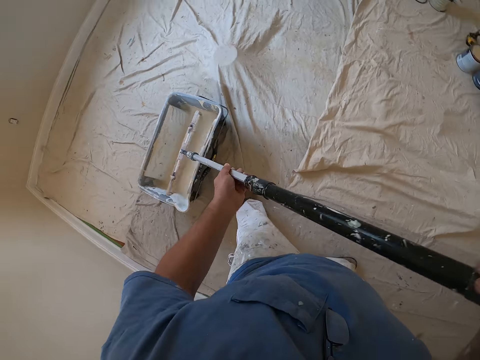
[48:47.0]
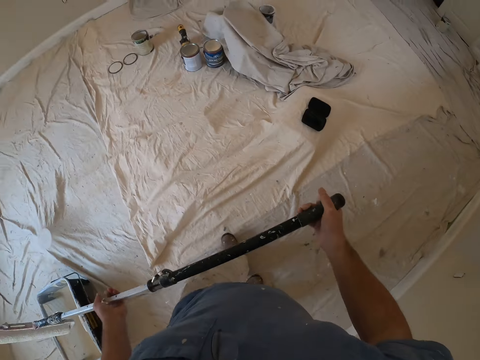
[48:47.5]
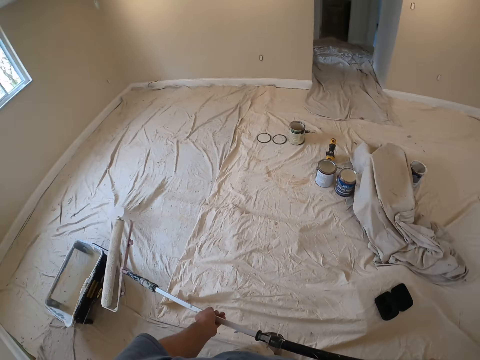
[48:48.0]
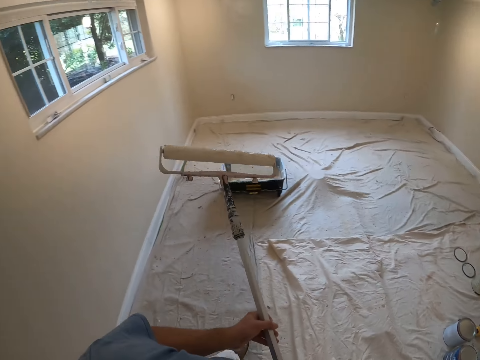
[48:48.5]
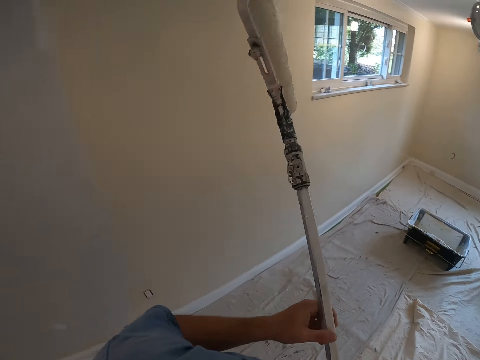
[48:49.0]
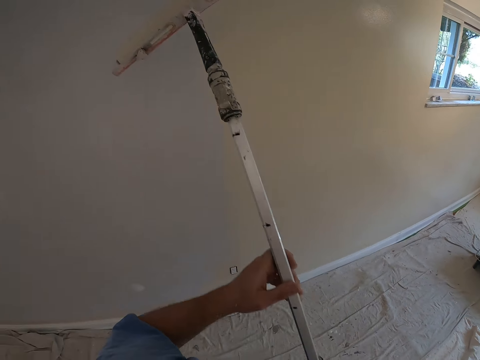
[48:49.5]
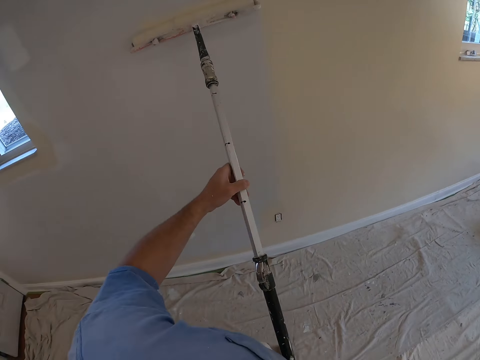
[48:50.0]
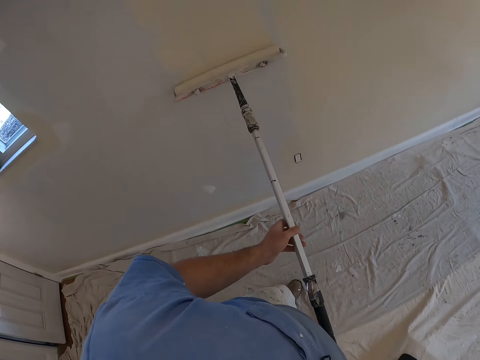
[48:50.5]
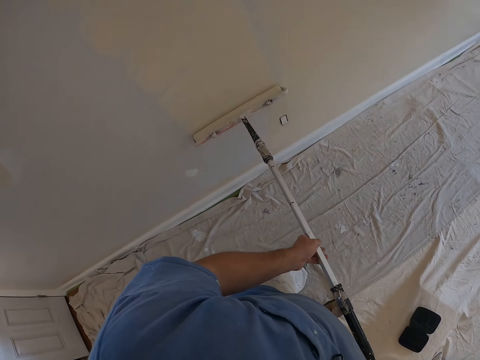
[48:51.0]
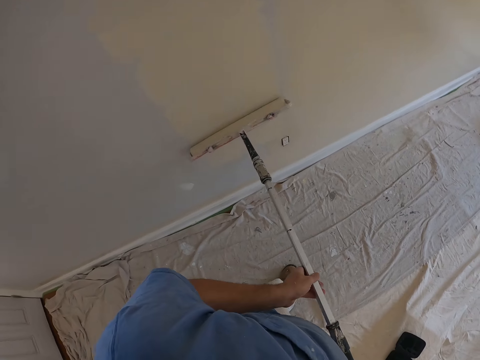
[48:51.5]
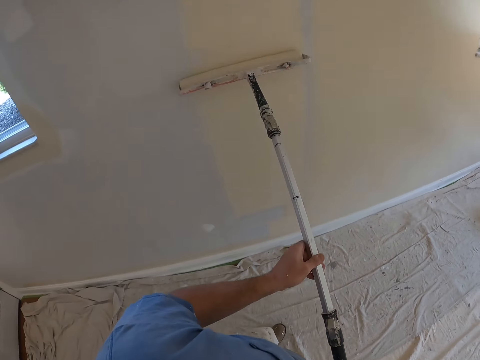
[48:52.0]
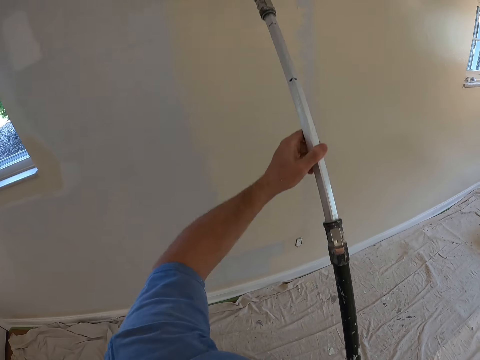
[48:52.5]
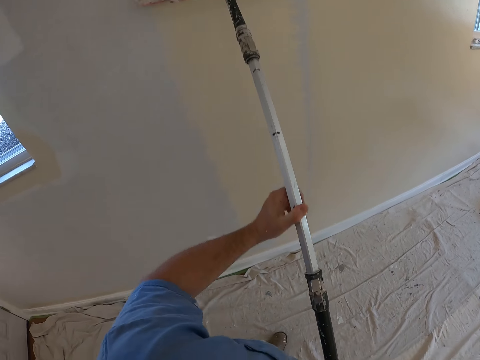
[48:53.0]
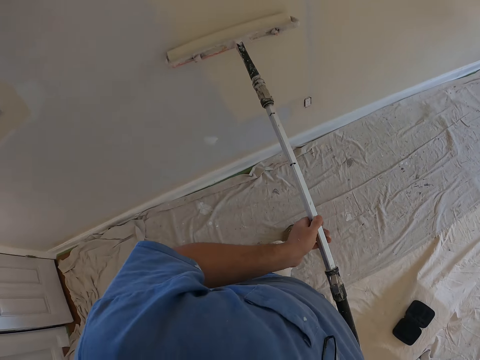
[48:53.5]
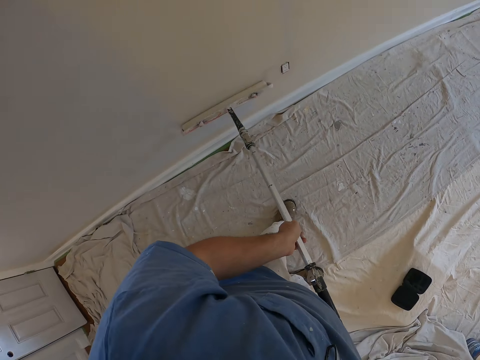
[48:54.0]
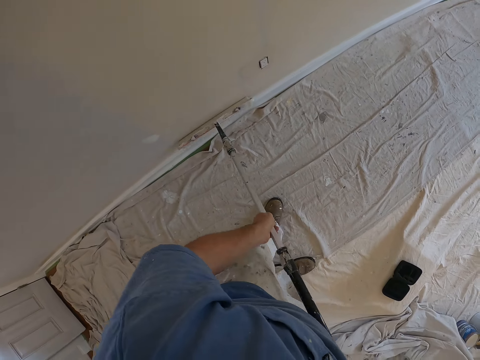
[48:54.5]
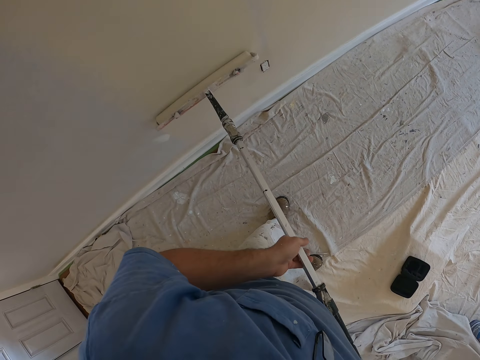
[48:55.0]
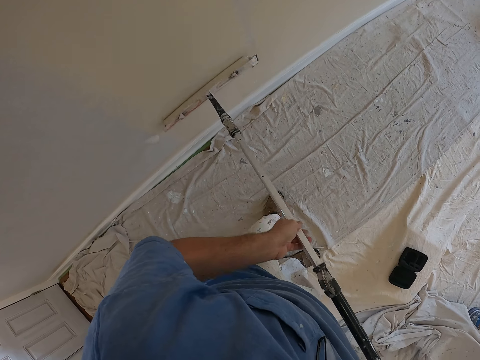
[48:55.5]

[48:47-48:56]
The camera wearer walks back to the wall. They paint the wall with the paint roller.

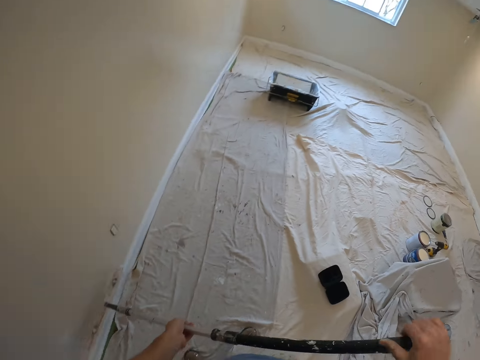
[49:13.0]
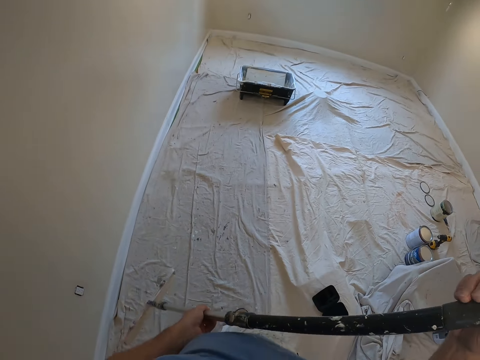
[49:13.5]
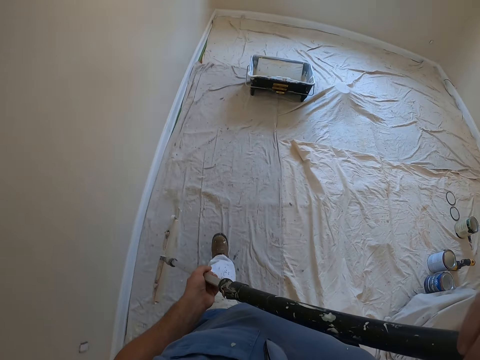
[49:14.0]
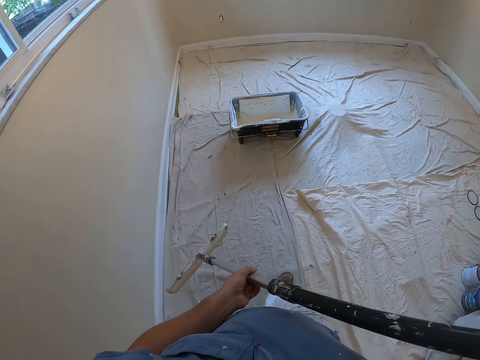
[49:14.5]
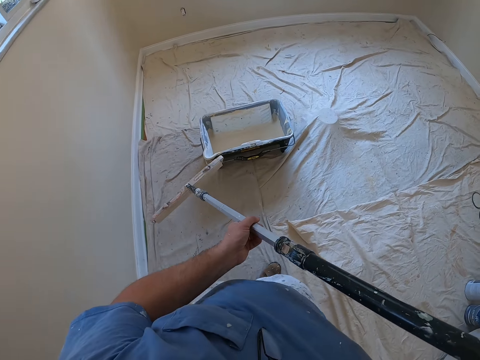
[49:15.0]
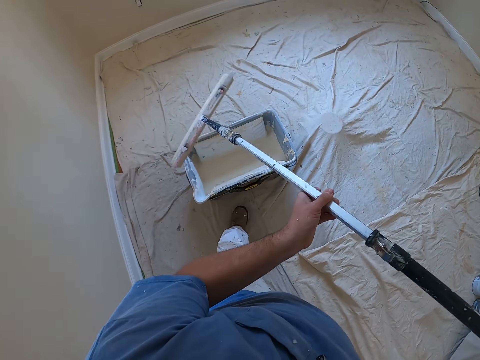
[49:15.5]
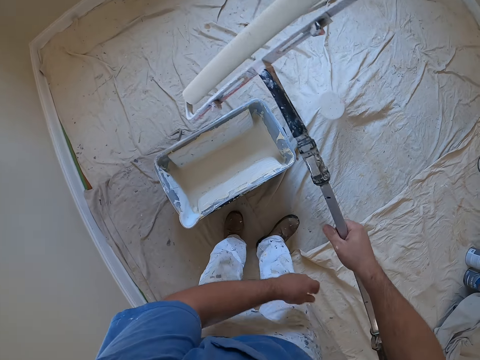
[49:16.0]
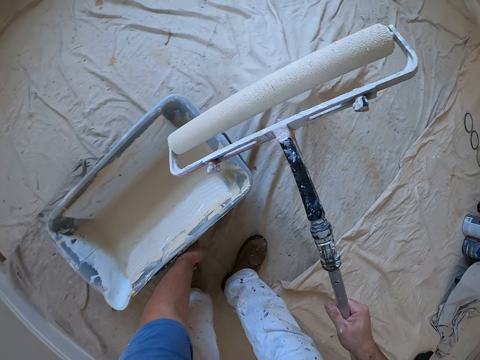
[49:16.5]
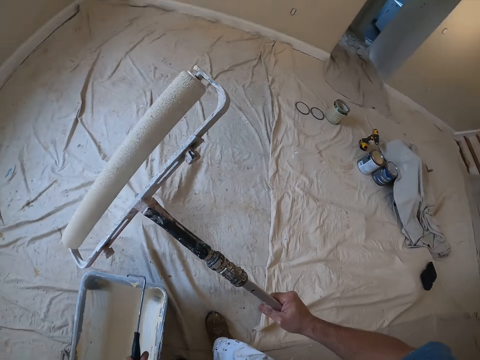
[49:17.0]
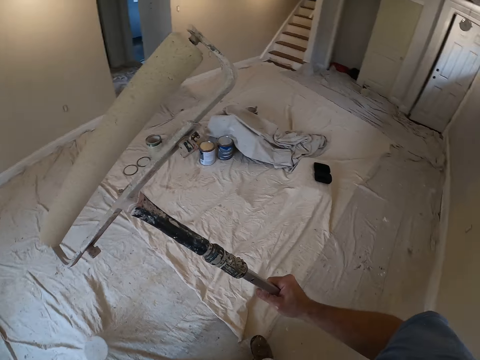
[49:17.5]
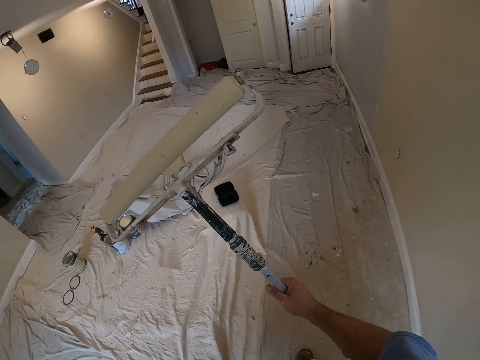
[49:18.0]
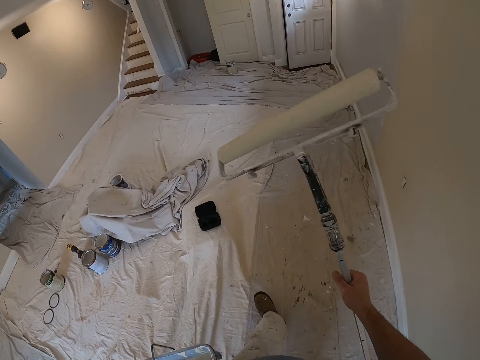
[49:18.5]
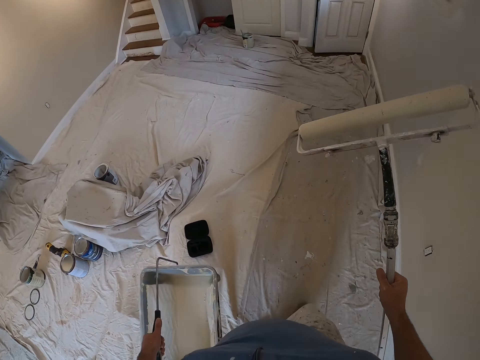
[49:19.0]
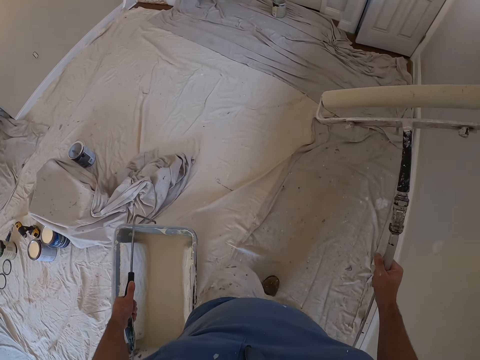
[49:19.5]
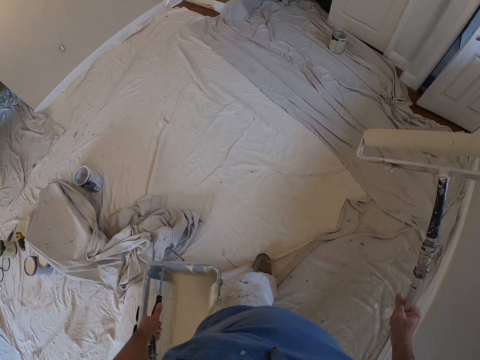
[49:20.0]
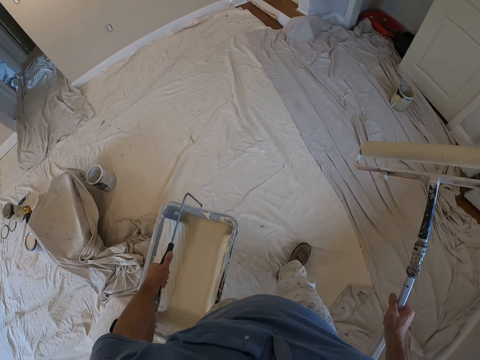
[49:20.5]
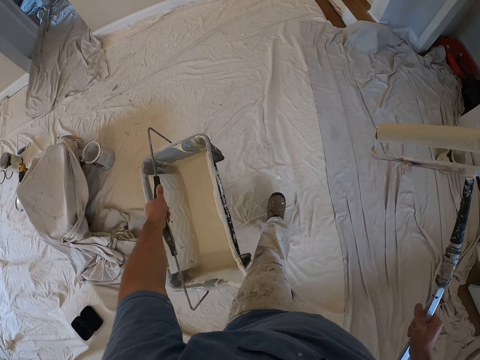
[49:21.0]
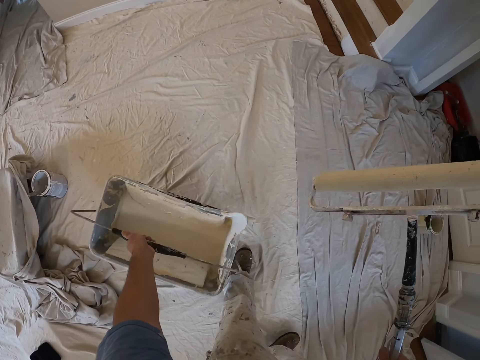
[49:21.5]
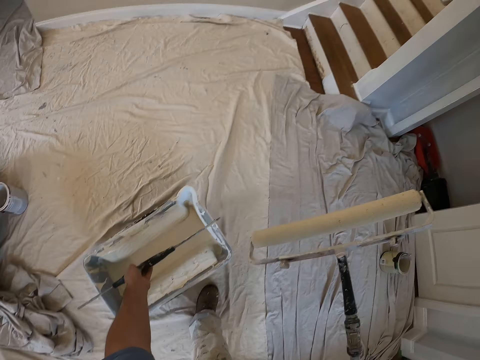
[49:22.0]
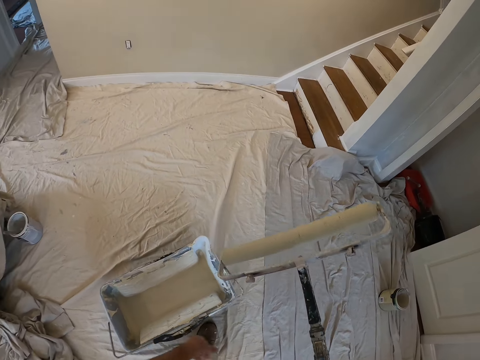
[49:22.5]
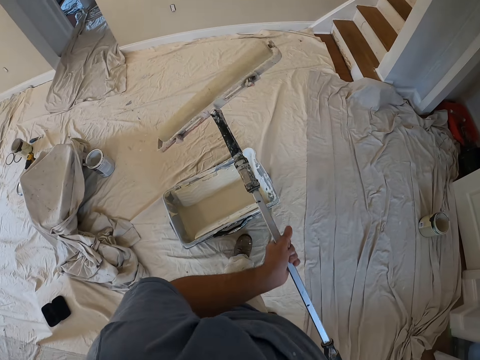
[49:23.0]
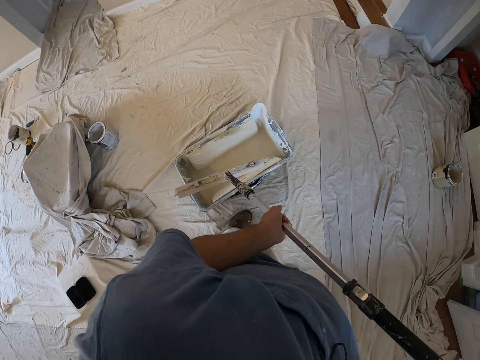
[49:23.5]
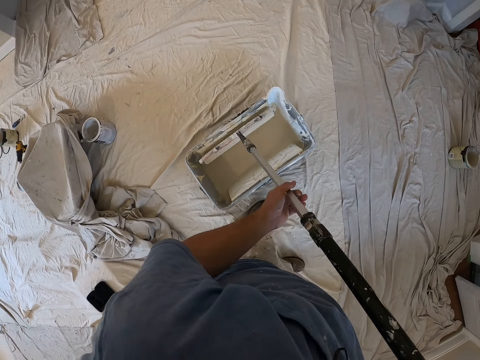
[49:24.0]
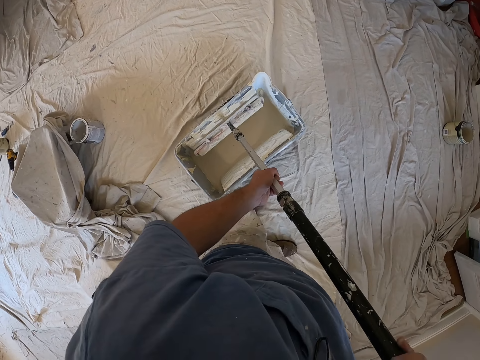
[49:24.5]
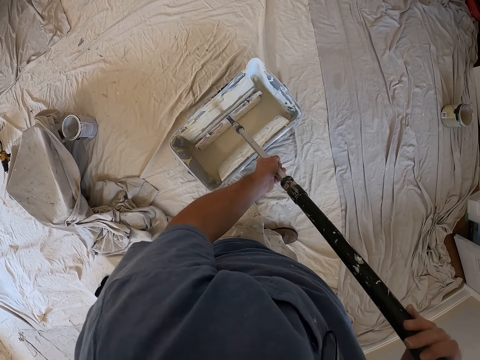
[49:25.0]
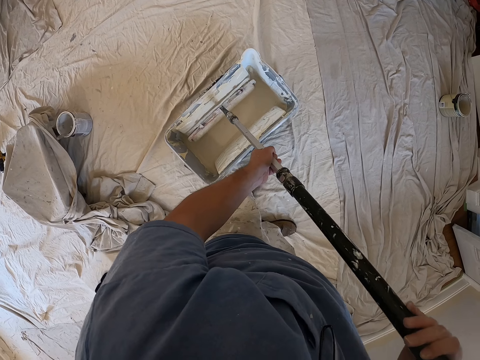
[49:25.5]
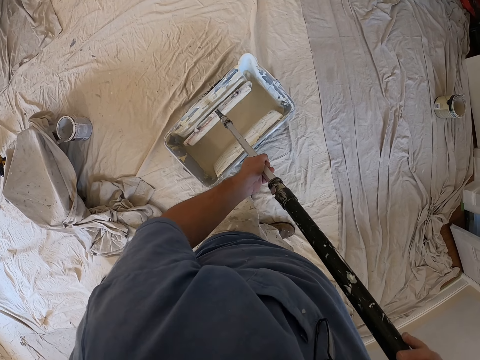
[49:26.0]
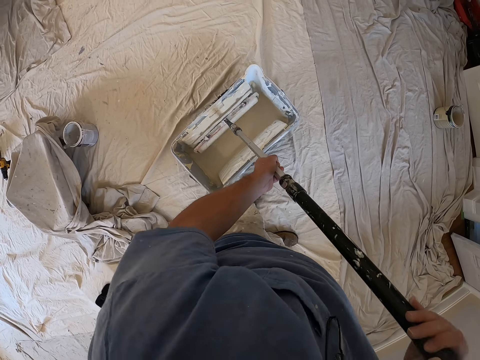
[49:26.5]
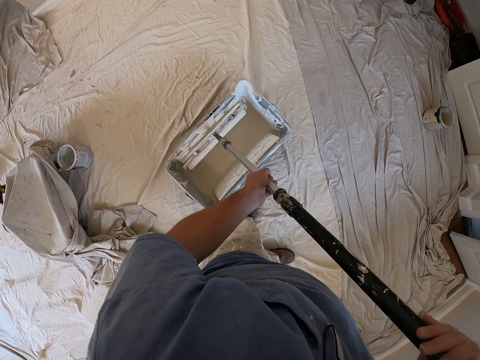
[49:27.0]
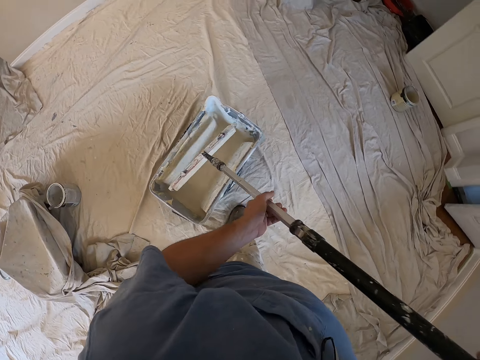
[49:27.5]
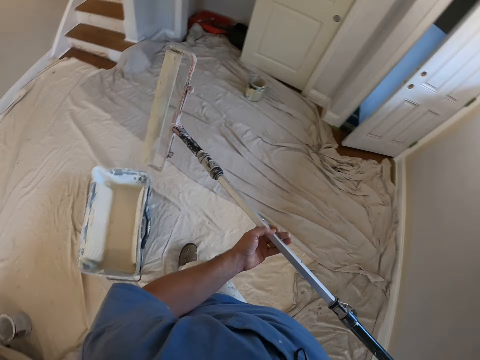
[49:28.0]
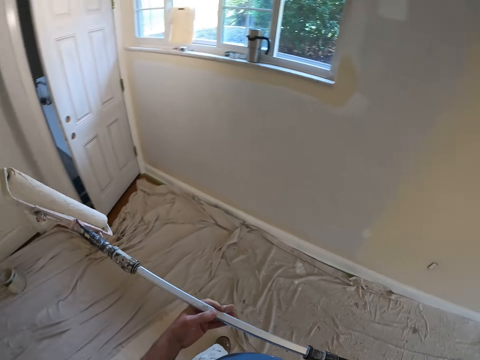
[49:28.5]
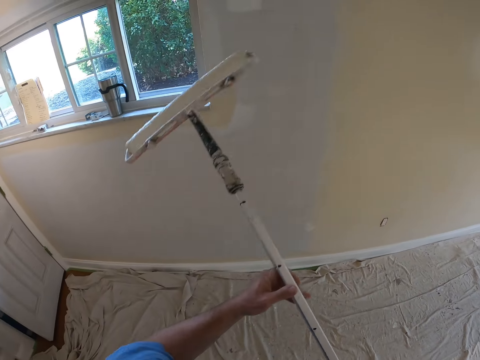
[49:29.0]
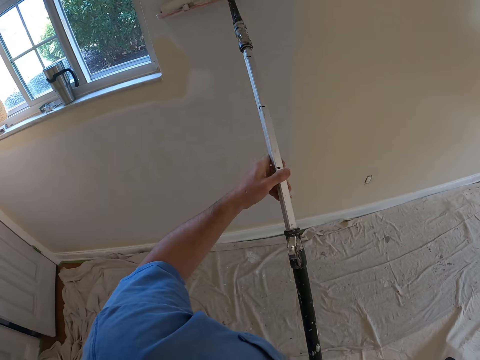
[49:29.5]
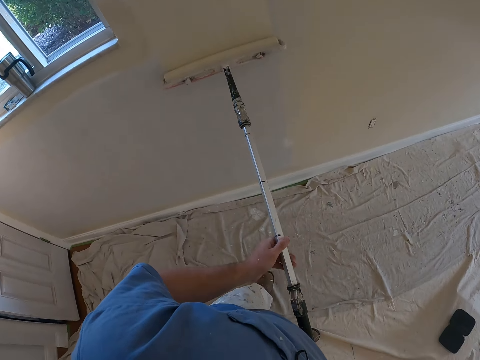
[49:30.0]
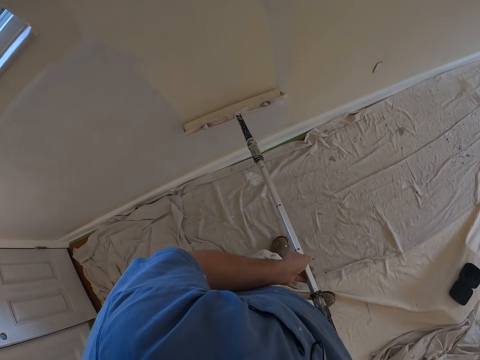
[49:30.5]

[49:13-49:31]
The camera wearer walks to the paint bucket. He holds the paint roller upside down with his right hand. He picks up the paint bucket with his left hand. He walks to another part of the room. He drops the paint bucket on the floor. He takes more paint from the paint bucket with the paint roller. He paints the wall with the paint roller.
